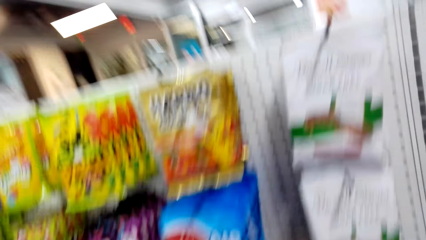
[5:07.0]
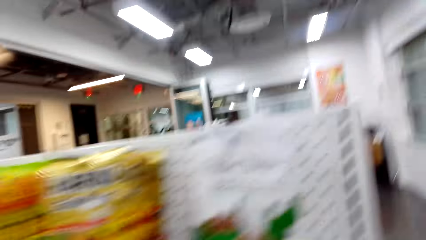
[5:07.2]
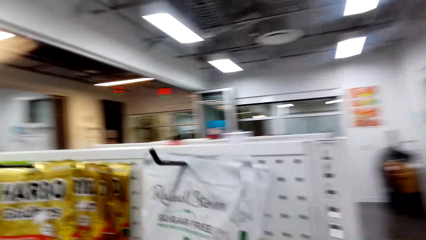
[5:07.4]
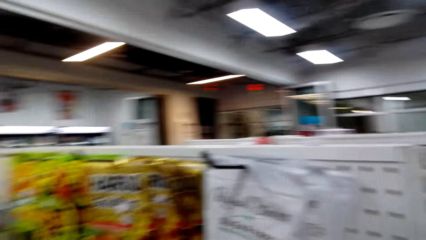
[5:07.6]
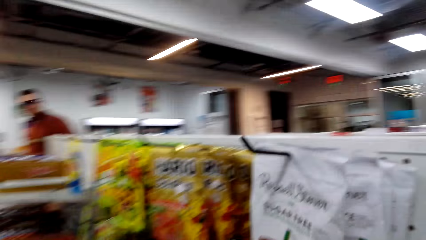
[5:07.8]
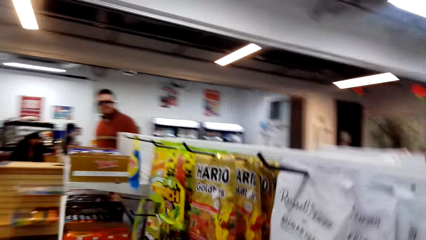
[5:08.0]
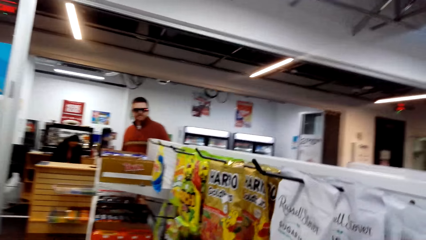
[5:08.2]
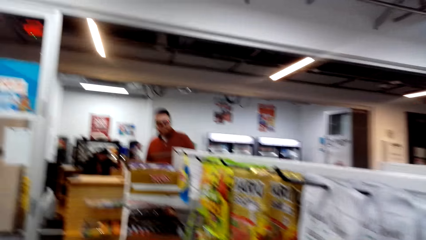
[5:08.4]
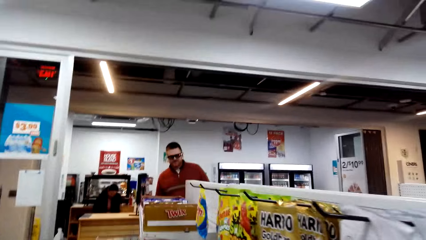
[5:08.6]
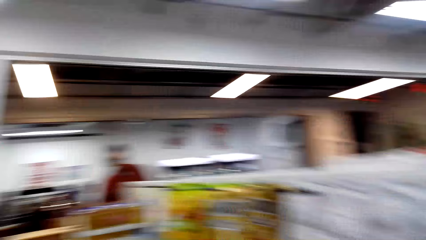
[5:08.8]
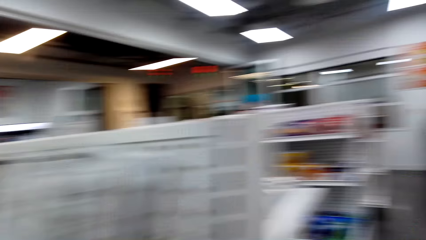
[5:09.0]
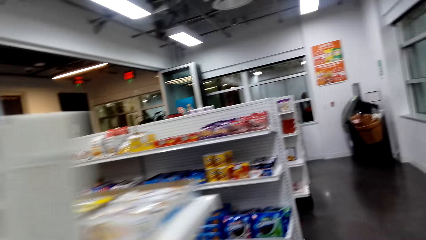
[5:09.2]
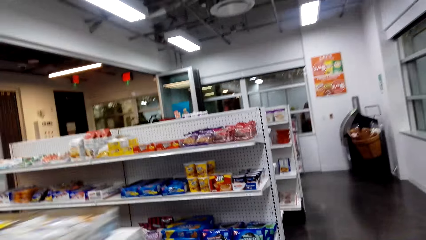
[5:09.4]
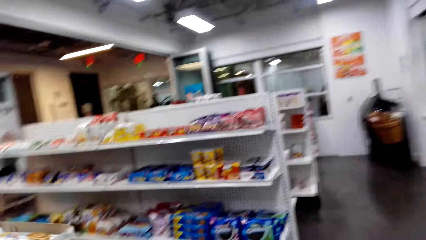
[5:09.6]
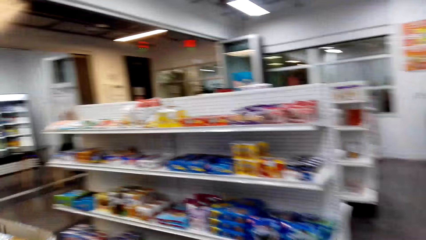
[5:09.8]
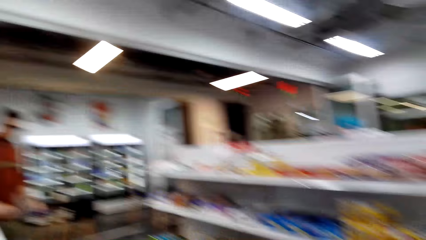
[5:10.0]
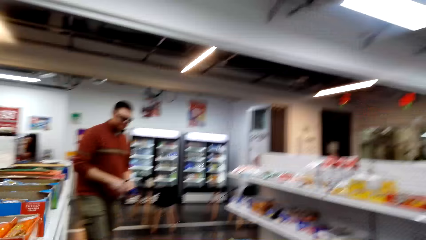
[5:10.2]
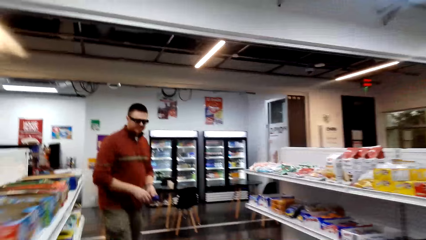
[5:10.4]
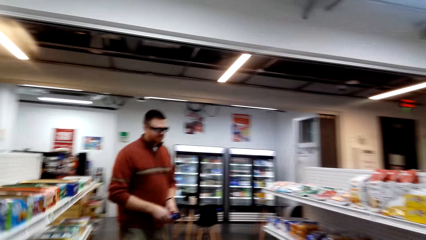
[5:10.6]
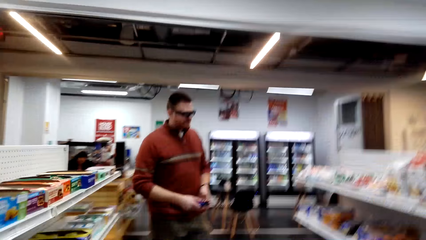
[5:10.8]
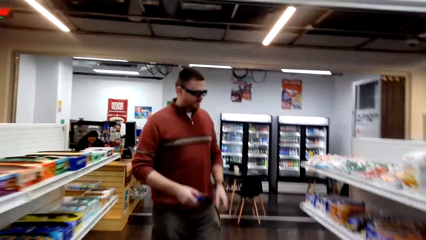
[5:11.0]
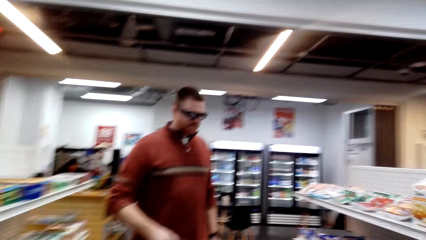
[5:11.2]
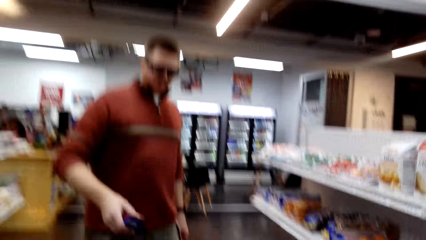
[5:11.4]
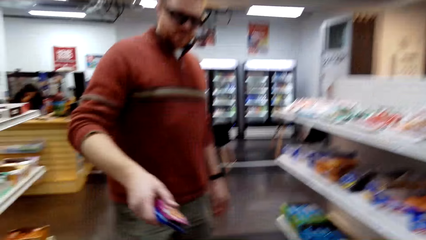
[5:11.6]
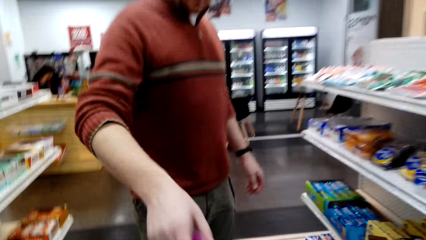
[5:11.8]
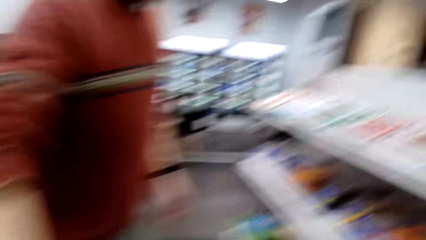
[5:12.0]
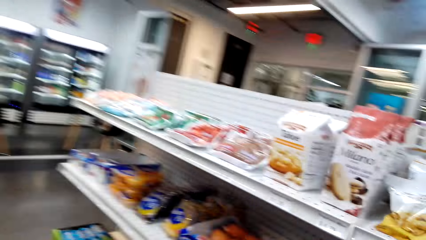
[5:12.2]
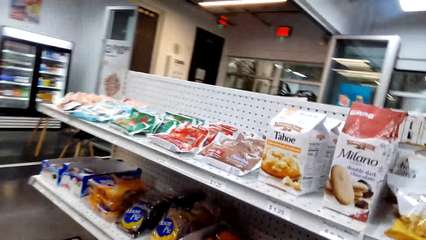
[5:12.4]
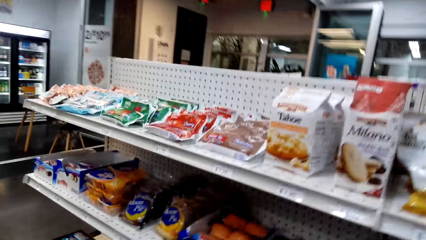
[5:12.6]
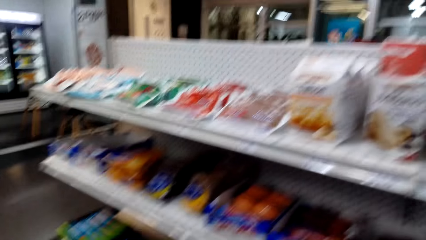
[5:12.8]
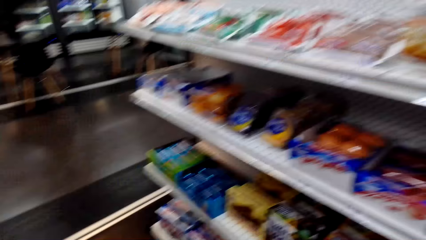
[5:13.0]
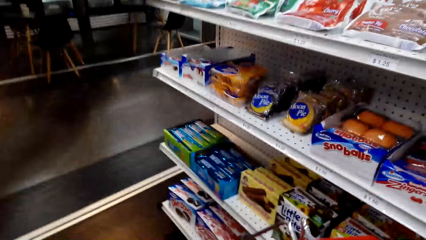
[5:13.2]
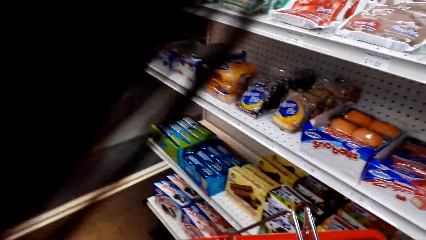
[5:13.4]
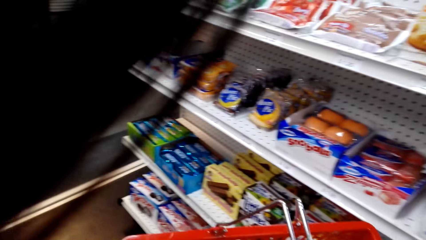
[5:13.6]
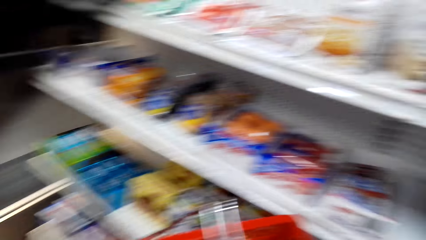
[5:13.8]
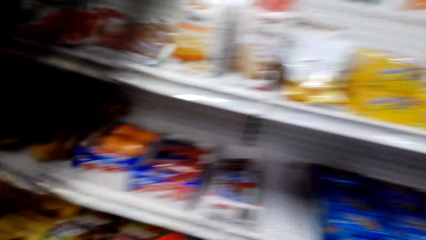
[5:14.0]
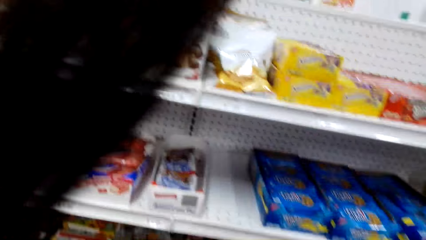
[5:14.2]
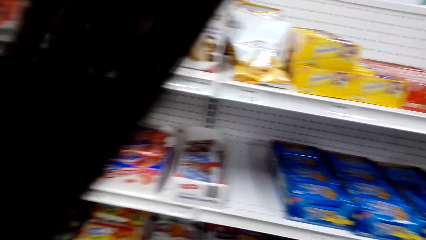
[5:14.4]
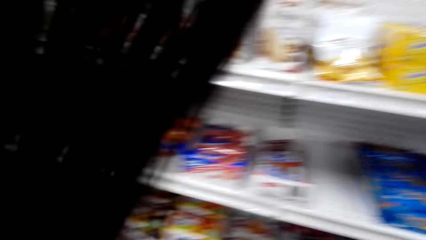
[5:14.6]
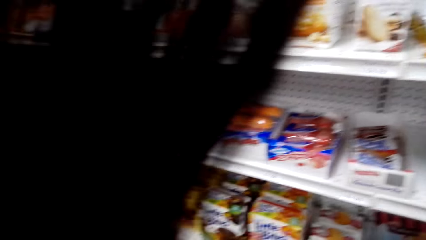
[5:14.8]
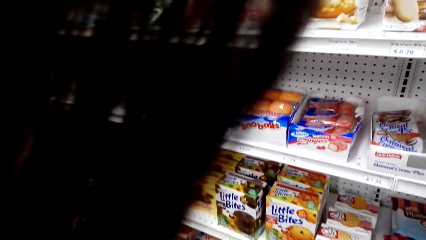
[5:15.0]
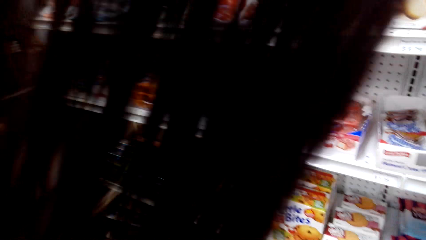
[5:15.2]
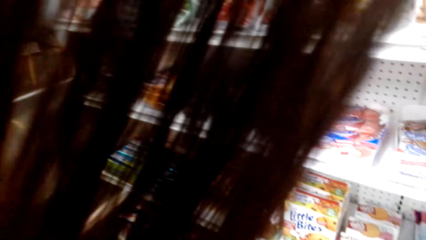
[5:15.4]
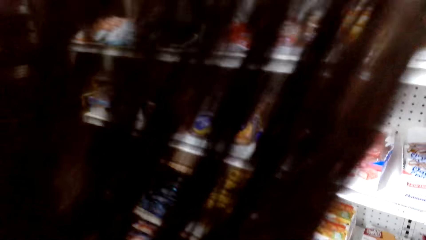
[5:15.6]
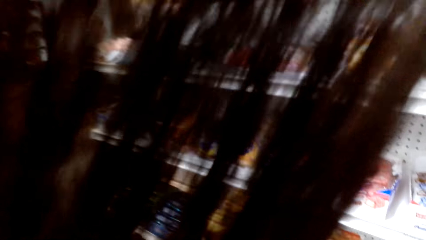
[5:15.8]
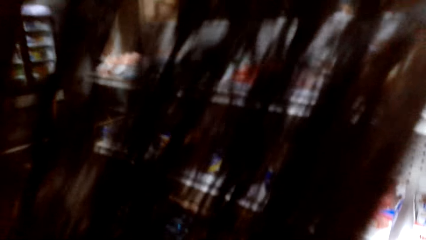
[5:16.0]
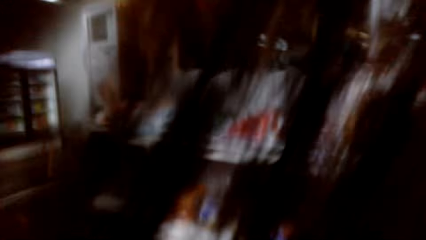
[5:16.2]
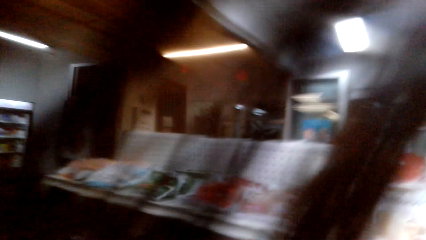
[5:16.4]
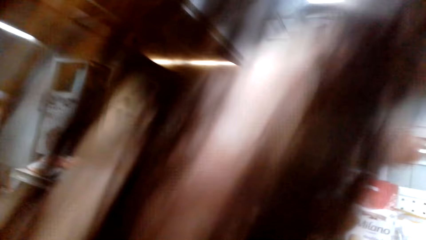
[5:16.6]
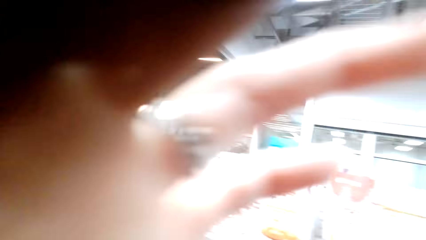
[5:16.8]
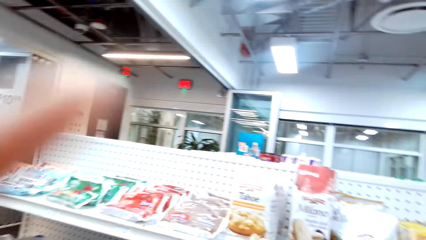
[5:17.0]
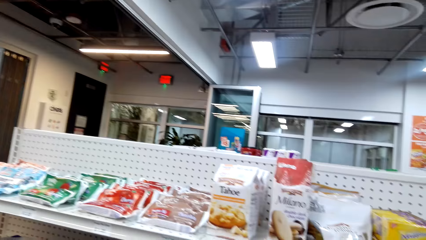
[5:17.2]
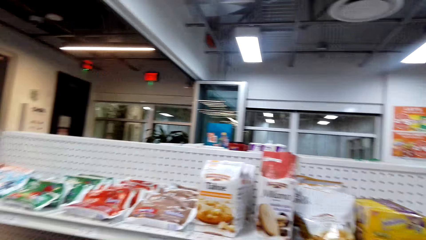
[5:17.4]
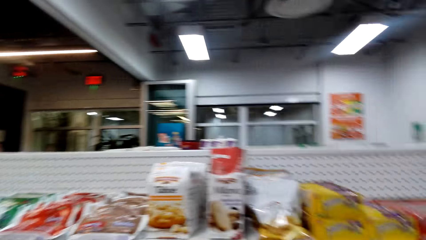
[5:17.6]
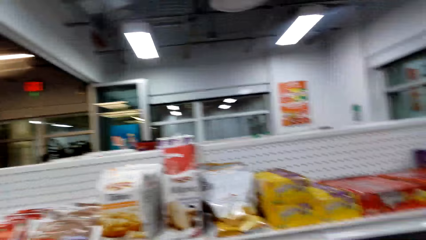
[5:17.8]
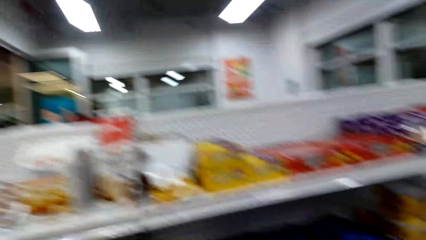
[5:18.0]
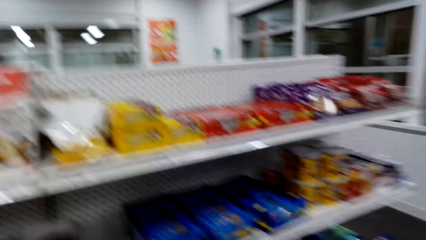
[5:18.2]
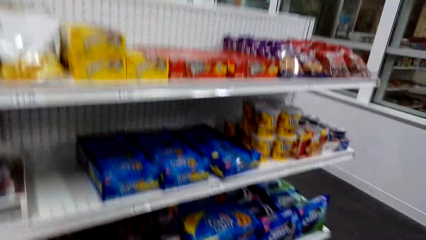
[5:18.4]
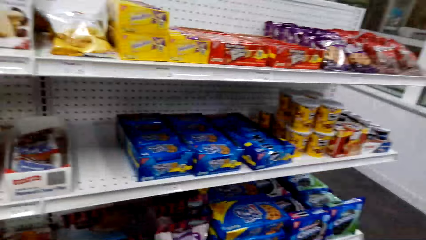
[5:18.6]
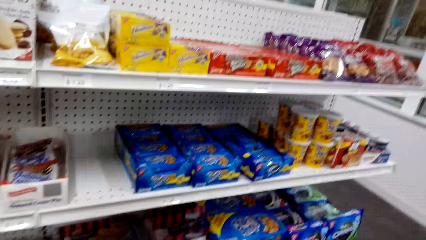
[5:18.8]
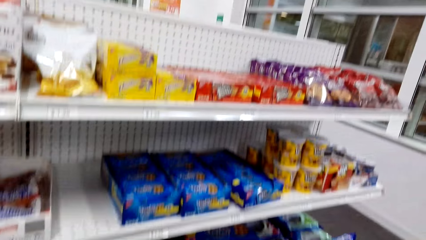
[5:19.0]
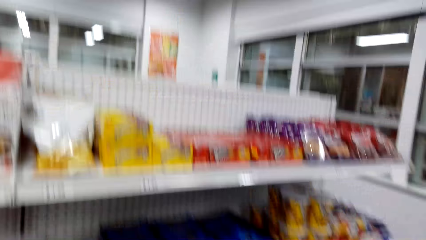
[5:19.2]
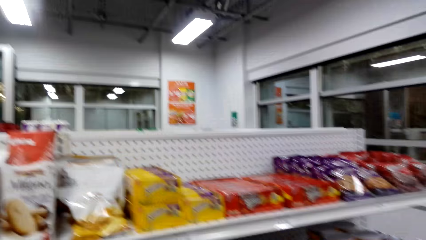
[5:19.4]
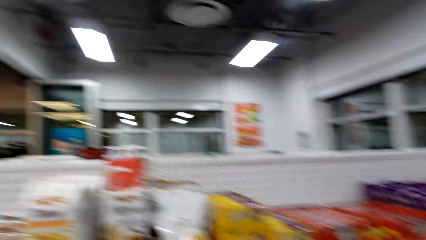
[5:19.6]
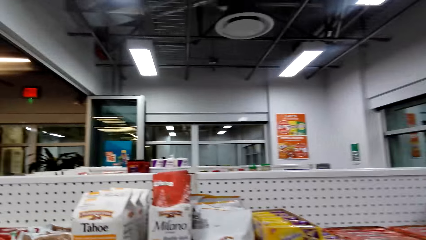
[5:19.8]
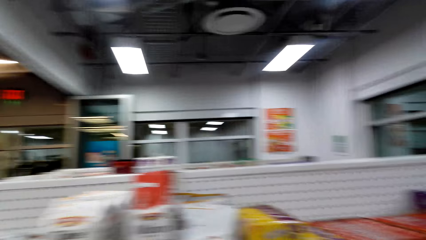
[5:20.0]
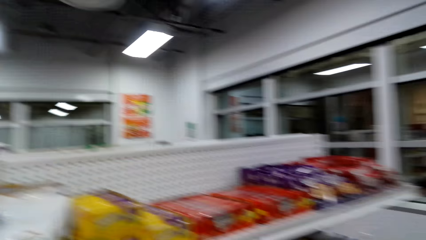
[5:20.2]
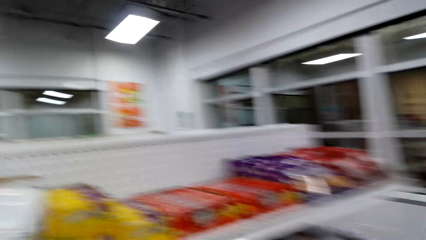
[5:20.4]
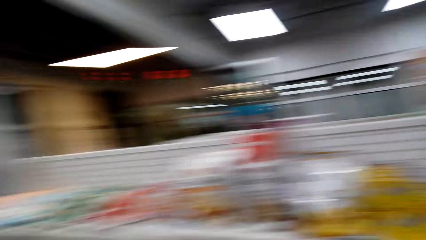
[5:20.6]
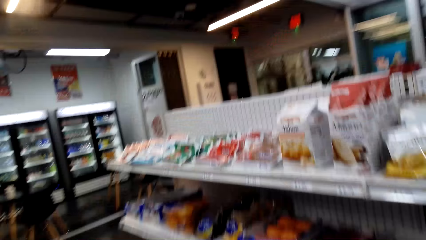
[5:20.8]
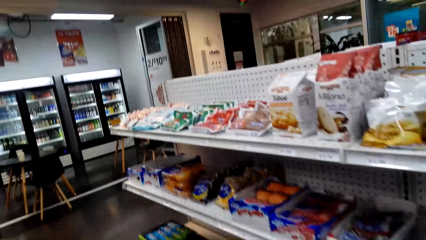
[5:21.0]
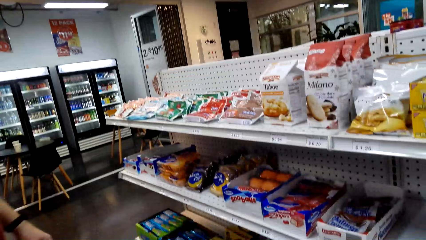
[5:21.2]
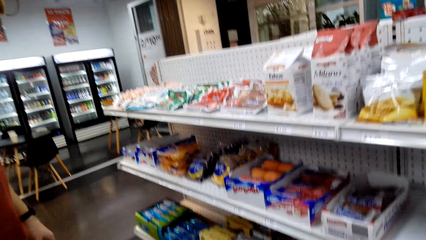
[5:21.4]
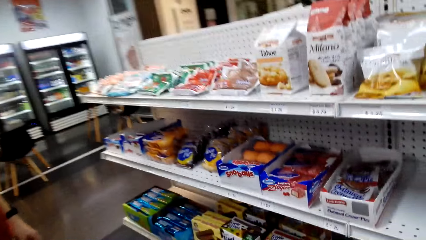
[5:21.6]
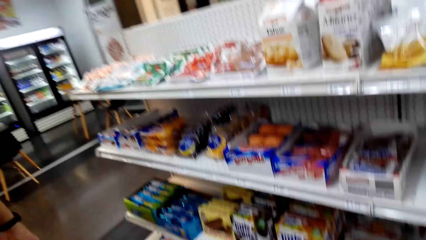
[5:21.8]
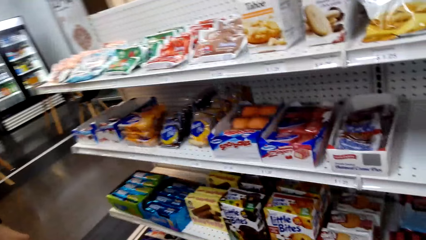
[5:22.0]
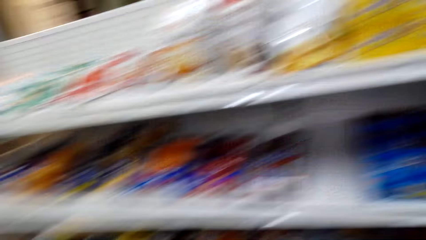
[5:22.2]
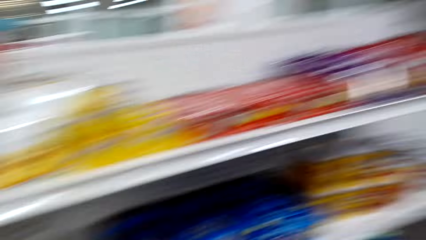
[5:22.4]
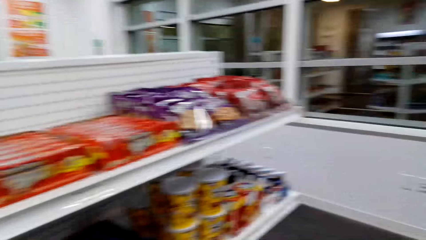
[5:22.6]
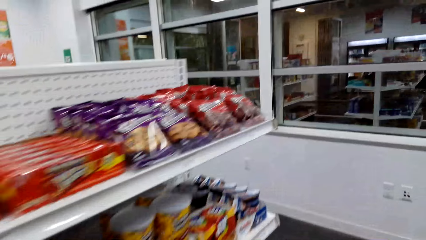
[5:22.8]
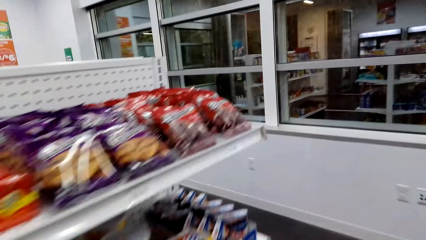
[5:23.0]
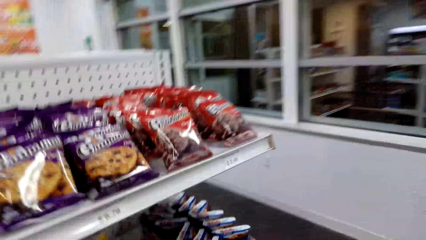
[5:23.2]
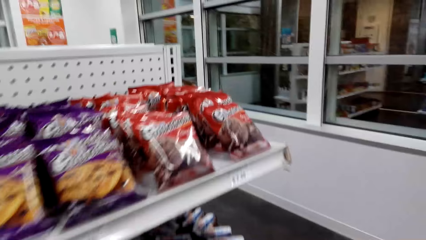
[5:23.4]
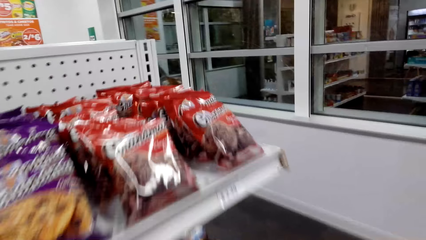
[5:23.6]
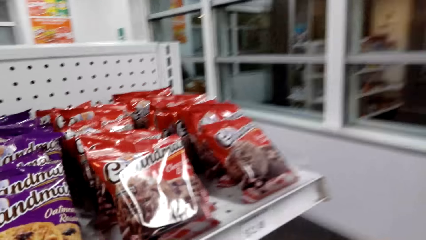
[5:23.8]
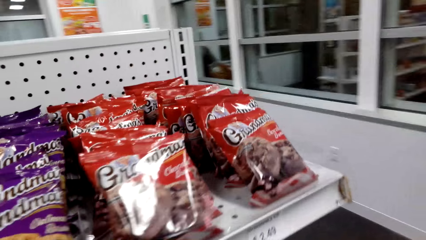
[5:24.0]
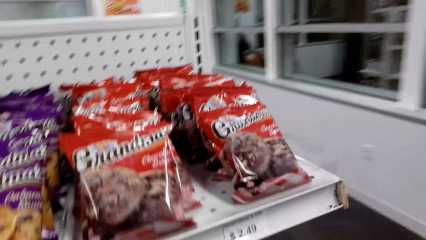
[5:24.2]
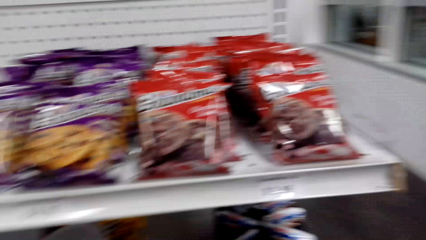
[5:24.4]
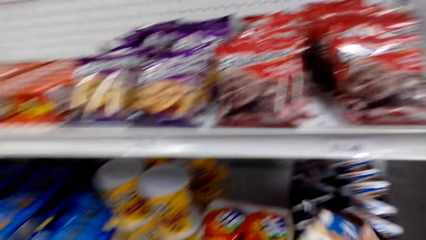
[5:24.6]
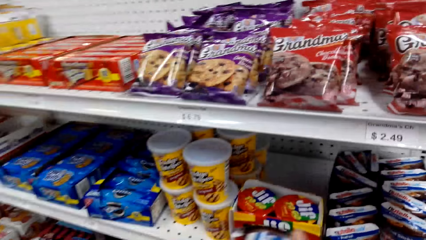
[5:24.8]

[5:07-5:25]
The camera wearer views hanged items in the supermarket. They look around the supermarket. They walk around in the supermarket. A man directs a packet towards the camera wearer. The man puts the snack in the bucket. The camera wearer adjusts a basket. They view items in the supermarket shelving. They hold the shopping bucket. They adjust hair. They view items in the supermarket shelving. They look around the supermarket. They converse with the man. They walk towards the supermarket shelving.
